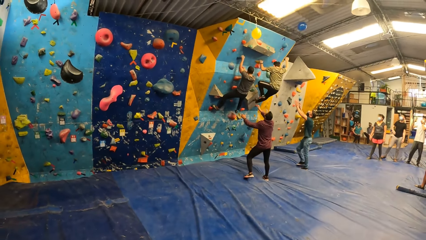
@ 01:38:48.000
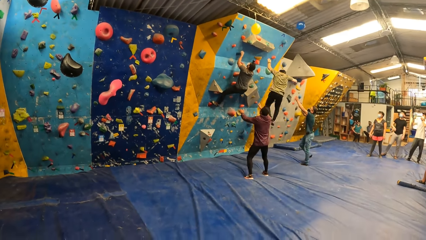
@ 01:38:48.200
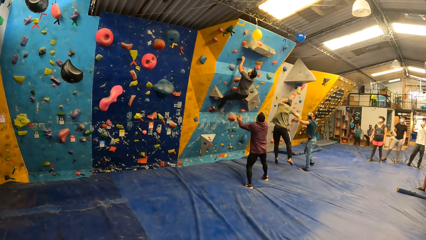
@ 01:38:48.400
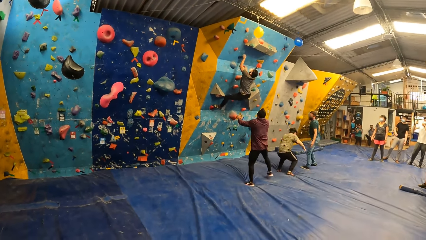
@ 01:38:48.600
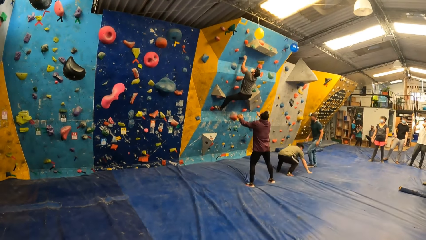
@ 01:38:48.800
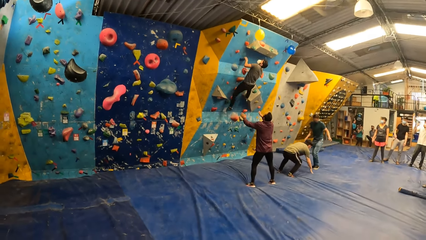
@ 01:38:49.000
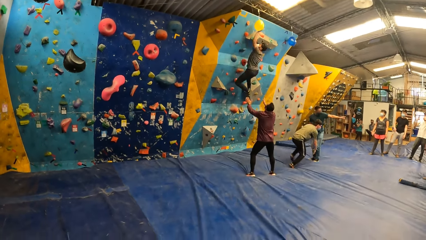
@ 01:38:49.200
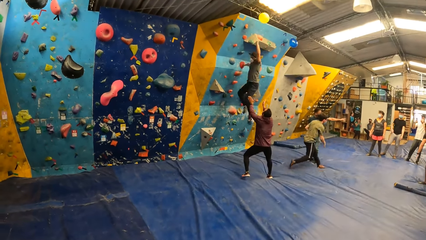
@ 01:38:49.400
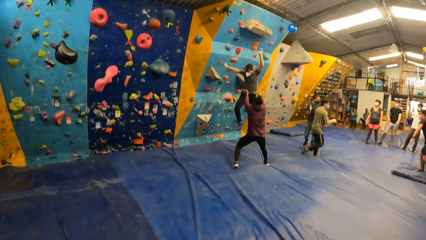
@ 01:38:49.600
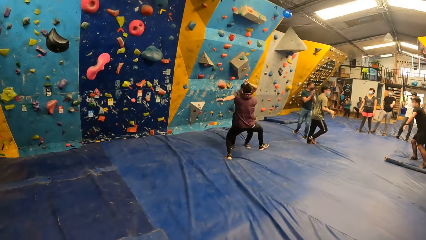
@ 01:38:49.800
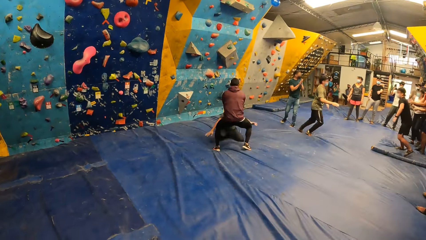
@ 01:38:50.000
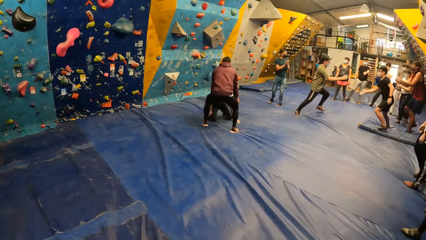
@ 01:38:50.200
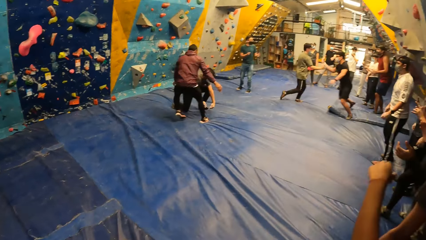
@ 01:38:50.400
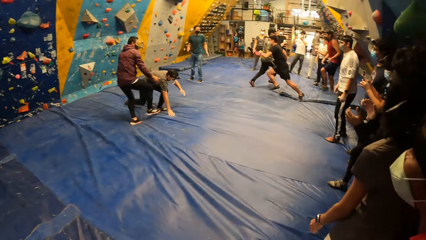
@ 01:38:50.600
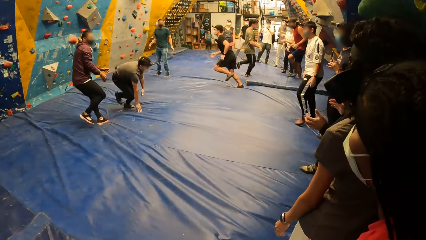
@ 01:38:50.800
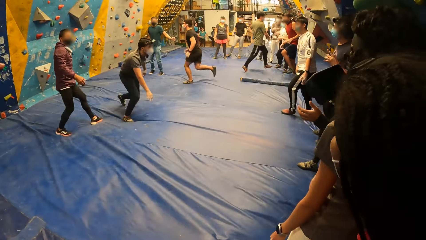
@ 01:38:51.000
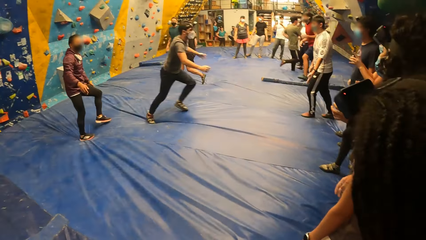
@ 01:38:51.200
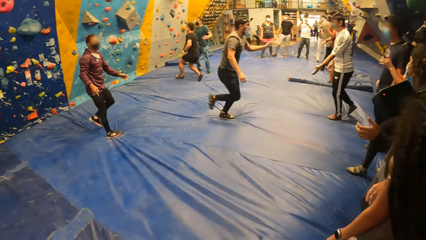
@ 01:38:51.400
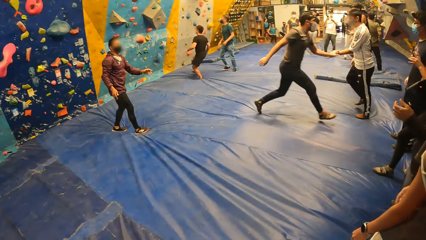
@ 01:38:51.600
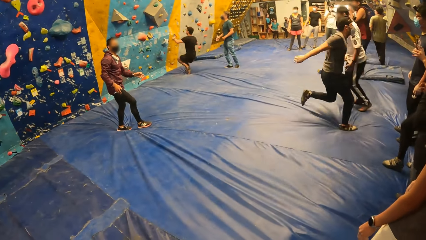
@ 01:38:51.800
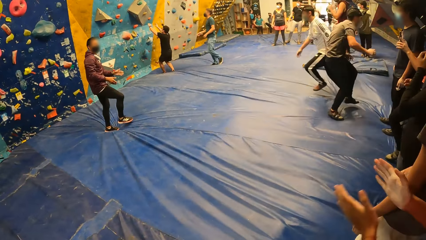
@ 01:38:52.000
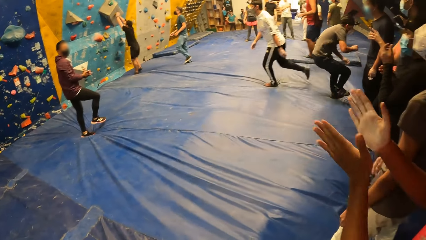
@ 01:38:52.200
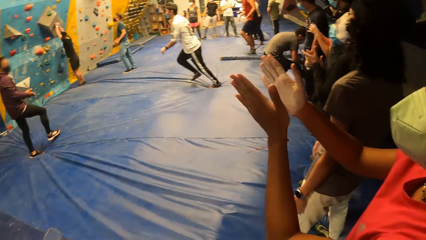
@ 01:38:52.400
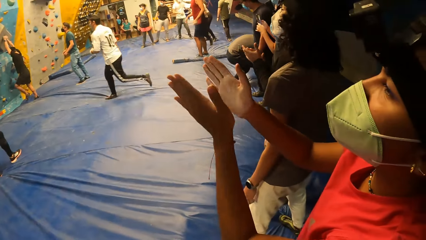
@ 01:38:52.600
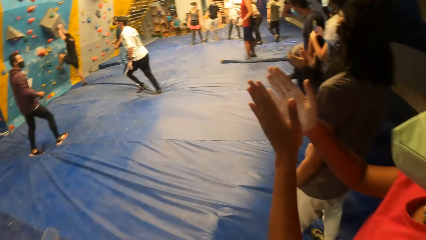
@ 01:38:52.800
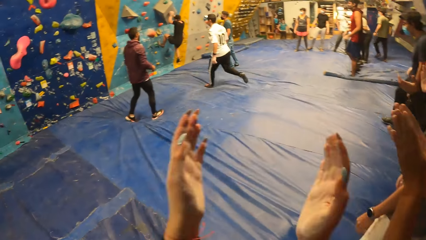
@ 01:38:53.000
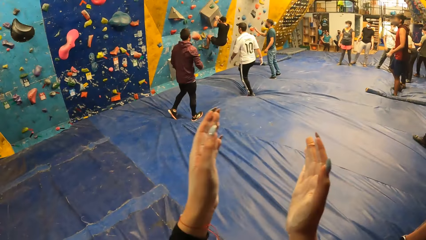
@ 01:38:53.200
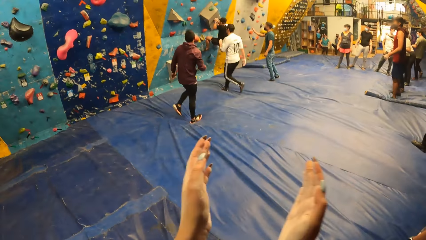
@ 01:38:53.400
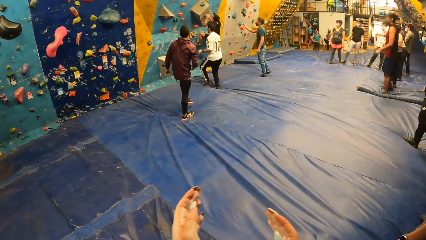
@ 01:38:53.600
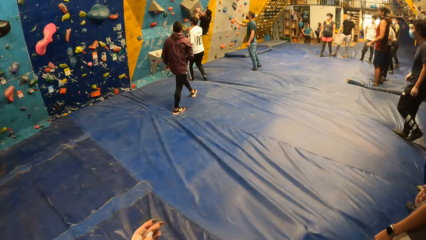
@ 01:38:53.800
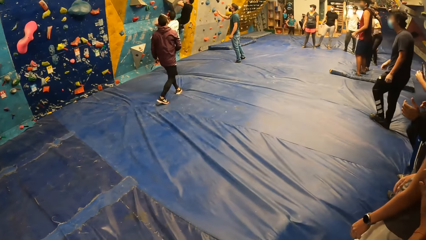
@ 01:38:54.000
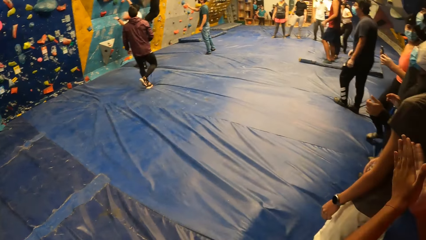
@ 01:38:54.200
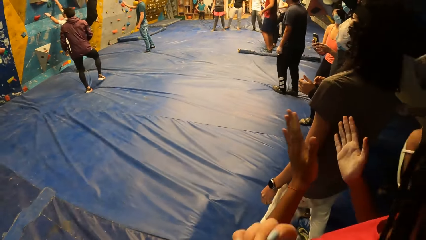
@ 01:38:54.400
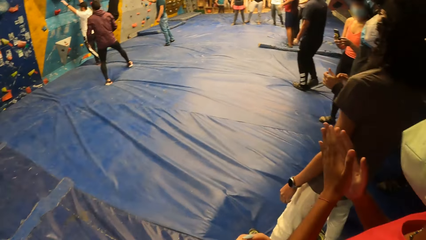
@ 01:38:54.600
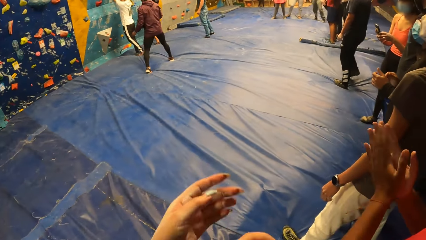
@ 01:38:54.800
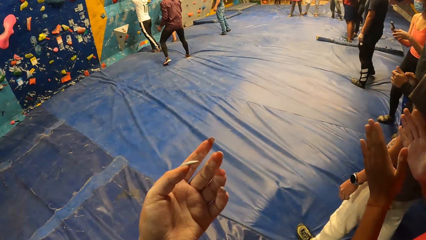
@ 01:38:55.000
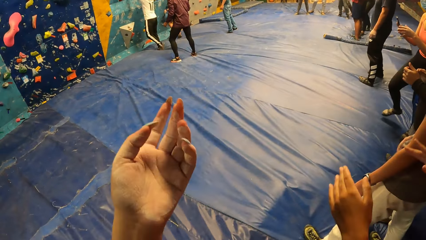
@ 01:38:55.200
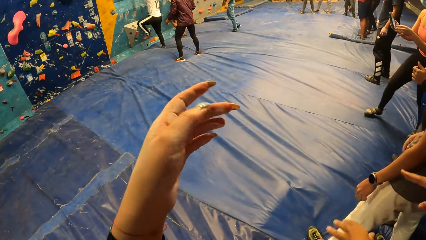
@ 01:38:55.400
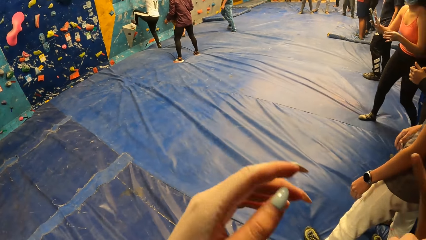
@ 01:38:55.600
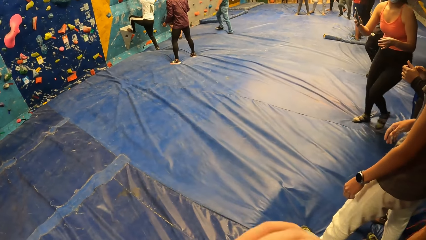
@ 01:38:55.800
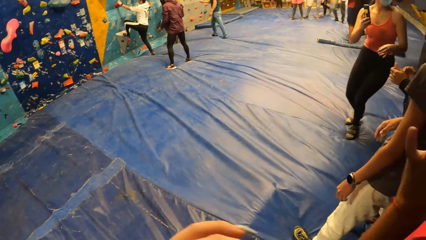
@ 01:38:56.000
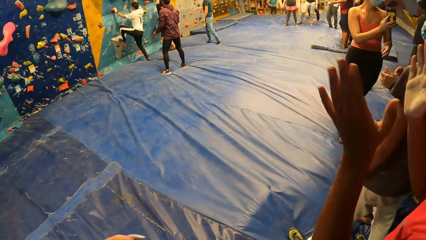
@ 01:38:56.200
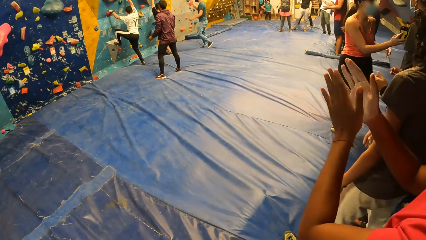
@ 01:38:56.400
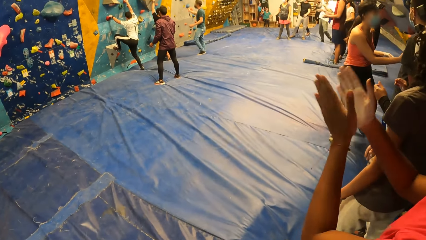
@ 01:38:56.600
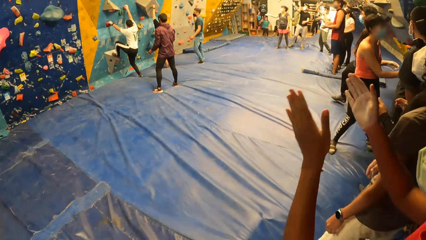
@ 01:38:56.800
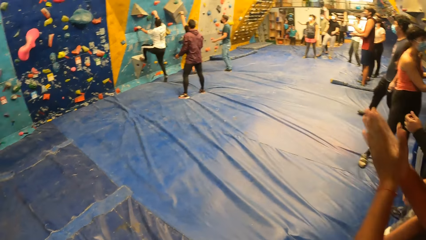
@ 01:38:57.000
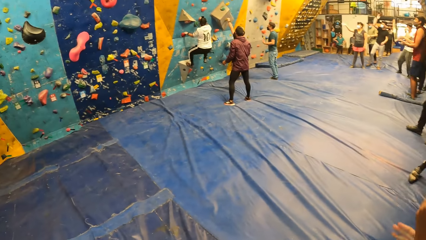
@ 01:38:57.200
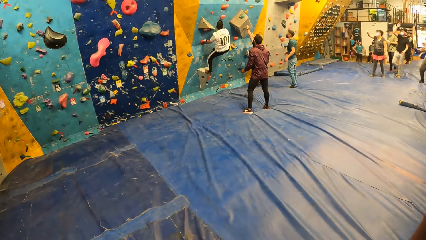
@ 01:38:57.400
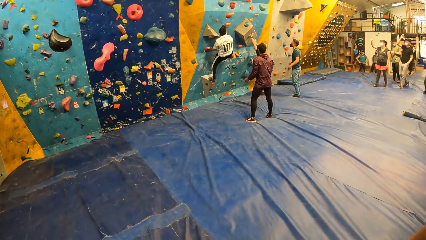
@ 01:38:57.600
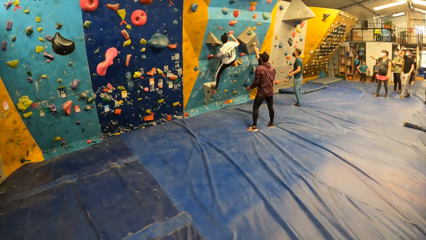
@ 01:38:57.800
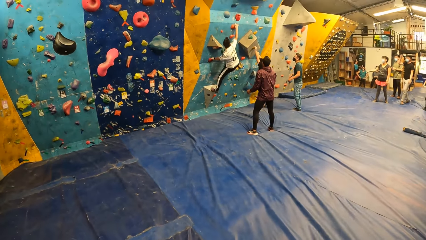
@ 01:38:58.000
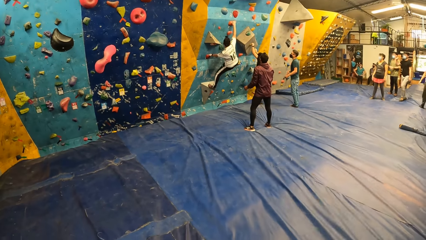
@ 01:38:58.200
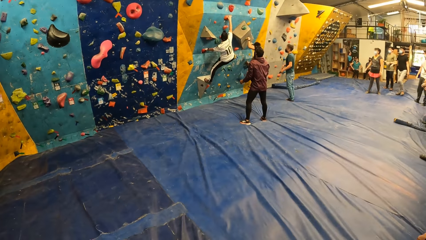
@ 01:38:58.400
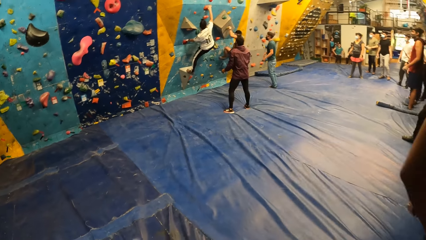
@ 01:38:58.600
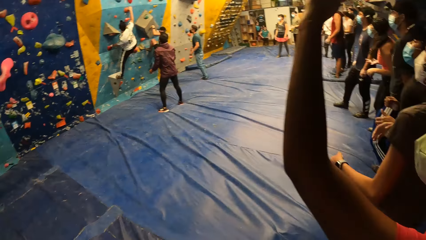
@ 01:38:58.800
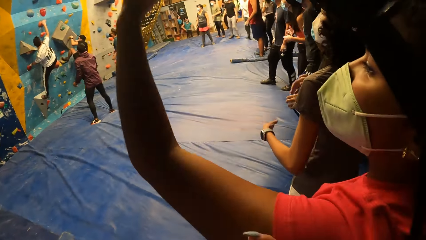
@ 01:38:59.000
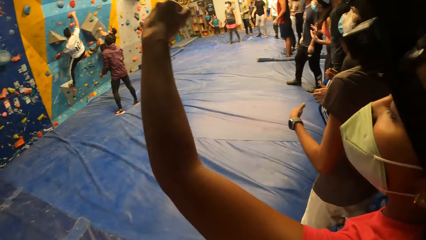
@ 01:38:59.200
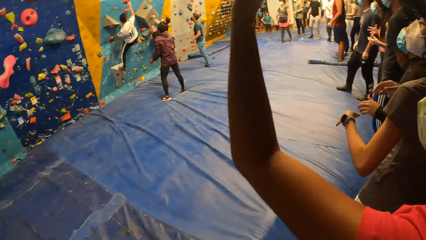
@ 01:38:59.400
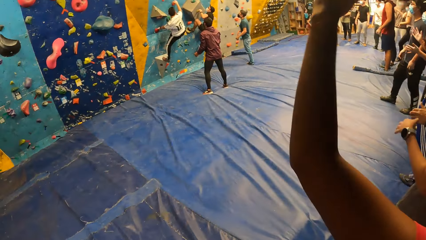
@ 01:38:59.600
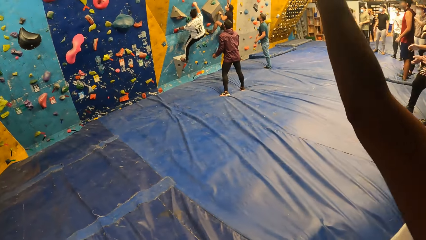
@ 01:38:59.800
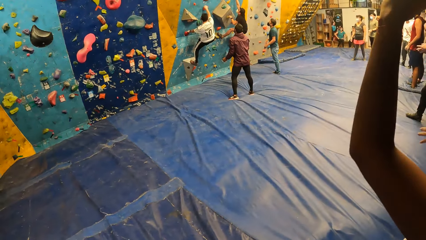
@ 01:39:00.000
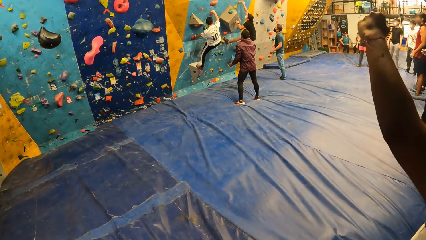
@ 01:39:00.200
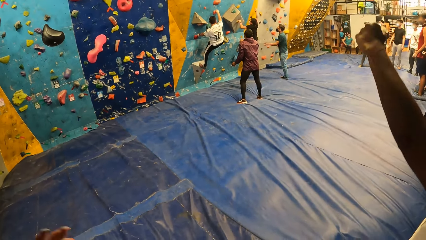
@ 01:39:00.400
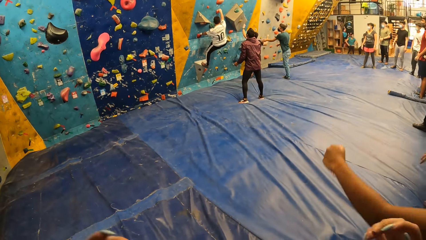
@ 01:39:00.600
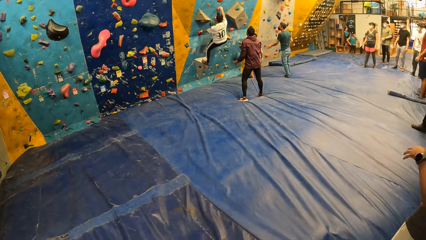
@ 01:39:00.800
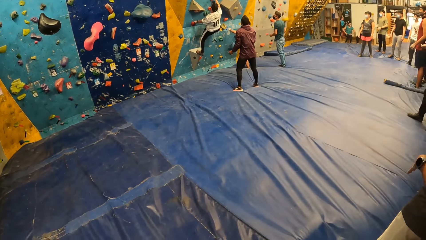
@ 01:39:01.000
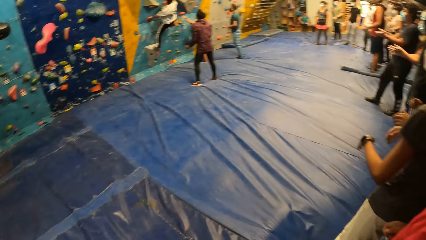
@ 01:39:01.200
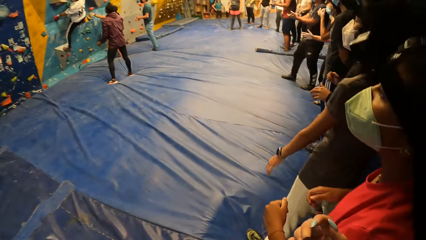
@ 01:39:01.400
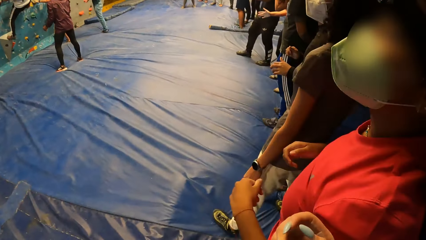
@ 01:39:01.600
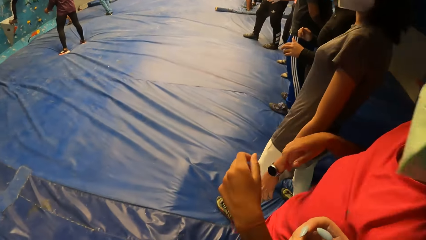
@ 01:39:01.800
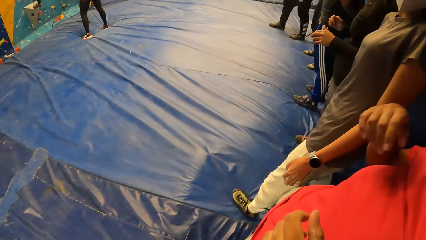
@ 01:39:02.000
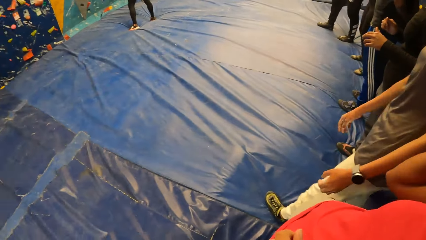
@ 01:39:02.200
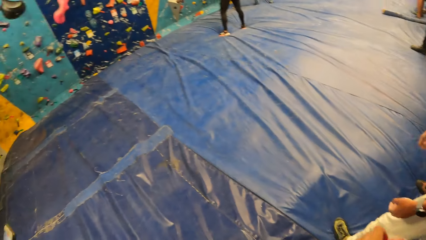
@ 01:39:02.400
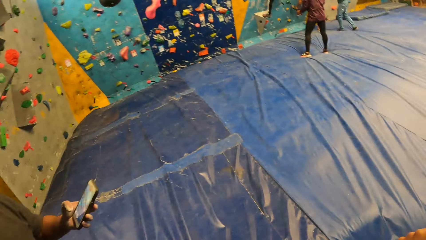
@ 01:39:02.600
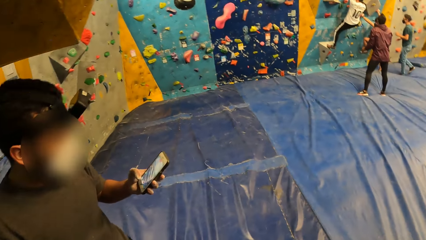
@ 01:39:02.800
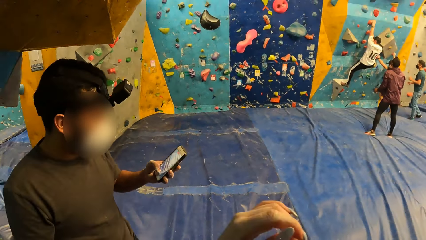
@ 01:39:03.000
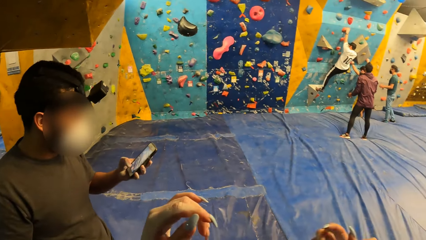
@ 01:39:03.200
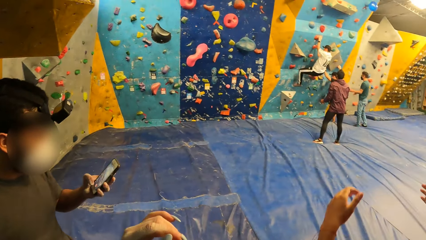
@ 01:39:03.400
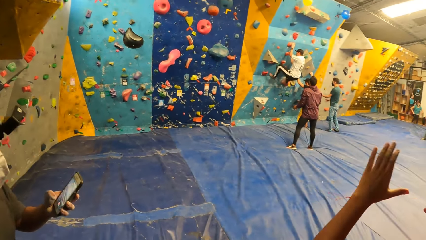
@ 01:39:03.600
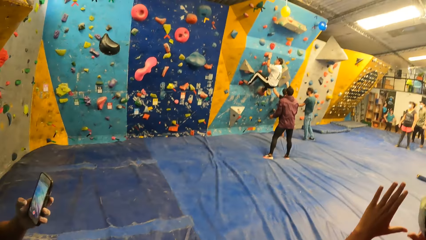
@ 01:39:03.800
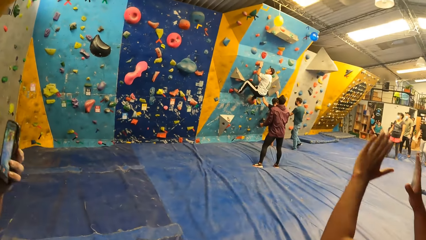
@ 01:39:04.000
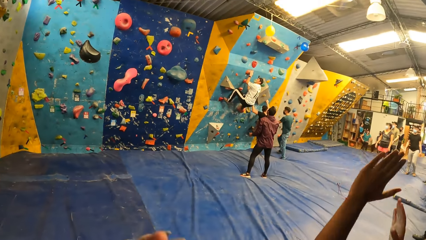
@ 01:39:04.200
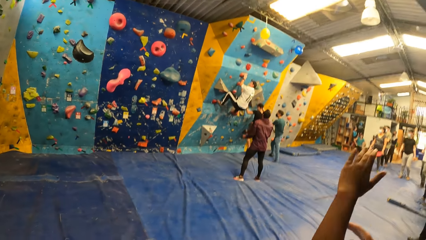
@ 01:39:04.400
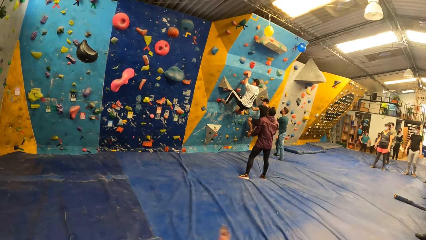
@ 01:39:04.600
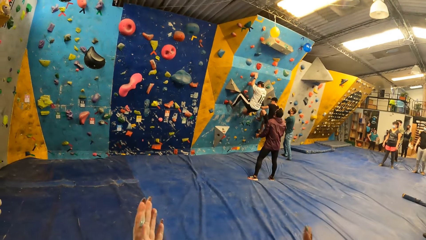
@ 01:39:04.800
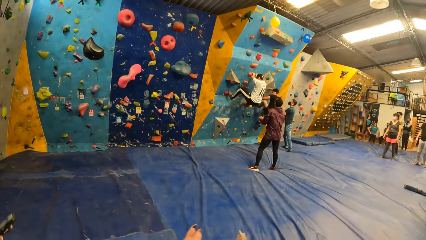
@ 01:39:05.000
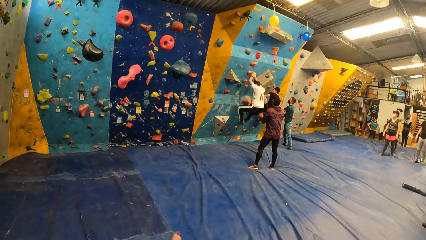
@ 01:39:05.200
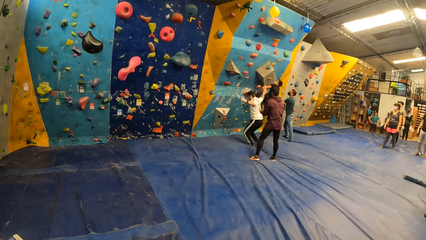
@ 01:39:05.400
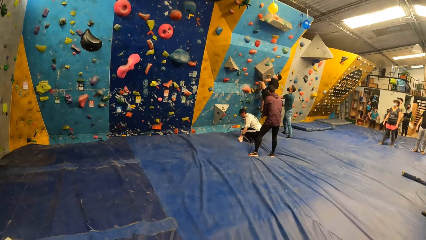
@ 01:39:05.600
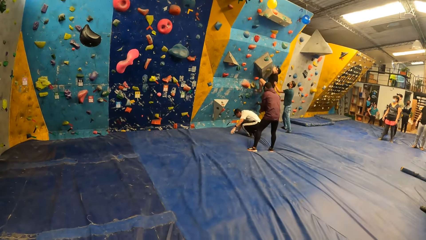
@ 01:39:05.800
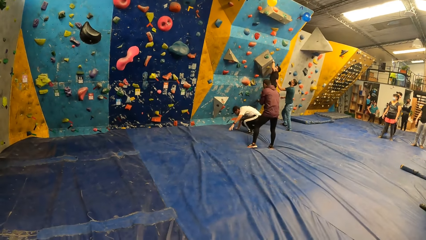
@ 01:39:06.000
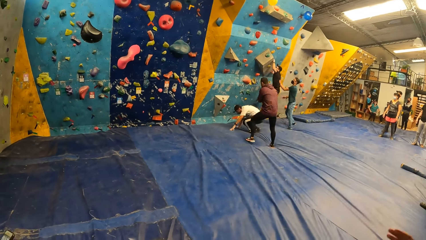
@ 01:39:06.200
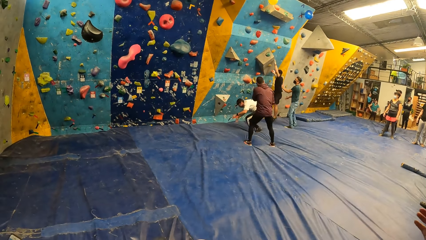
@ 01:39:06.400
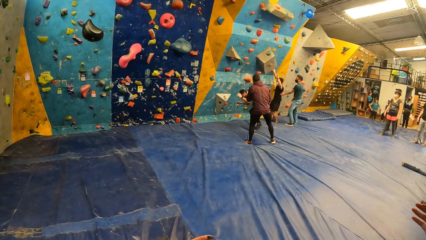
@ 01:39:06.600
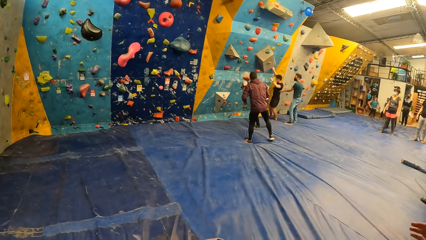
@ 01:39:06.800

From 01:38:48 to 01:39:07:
A man taps the ball and jumps on the ground. Another man taps the ball with the left hand and jumps on the floor. The first man runs in the room and taps a third man. The third man runs in the room. The second man runs in the room. The third man climbs the wall. A fourth man runs in the room. The fourth man climbs the wall. A lady stares at the mobile phone. Another lady swings the right hand. The camera wearer interacts with the second lady. A fifth man uses a mobile phone. The camera wearer stares at the wall.
